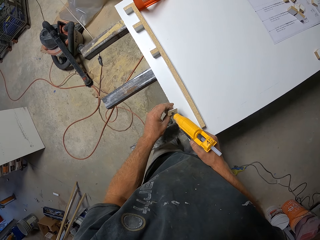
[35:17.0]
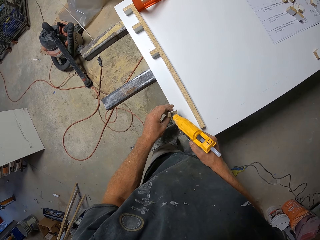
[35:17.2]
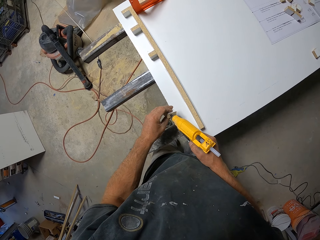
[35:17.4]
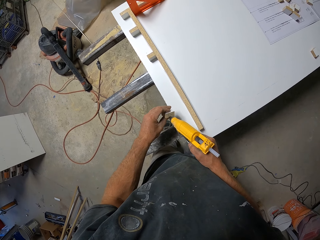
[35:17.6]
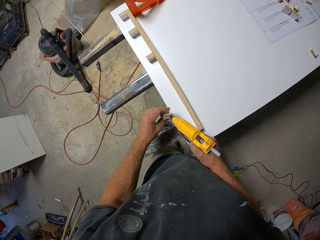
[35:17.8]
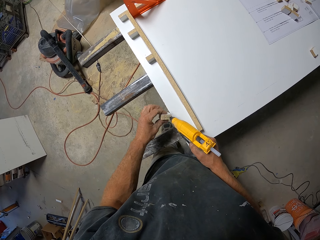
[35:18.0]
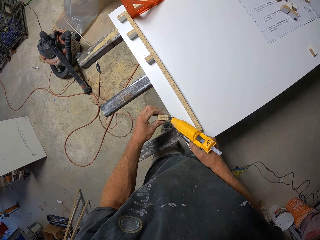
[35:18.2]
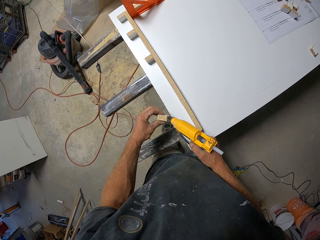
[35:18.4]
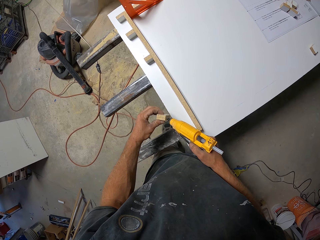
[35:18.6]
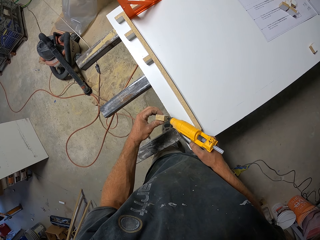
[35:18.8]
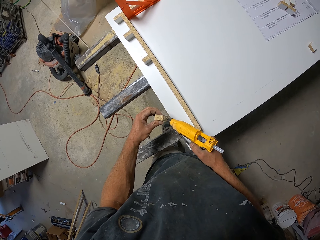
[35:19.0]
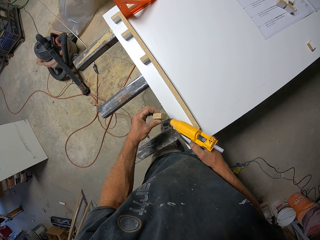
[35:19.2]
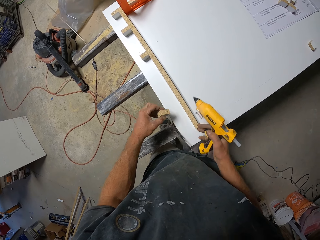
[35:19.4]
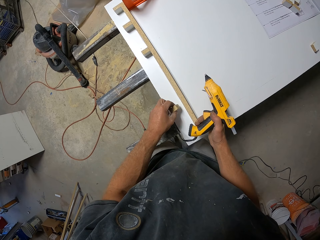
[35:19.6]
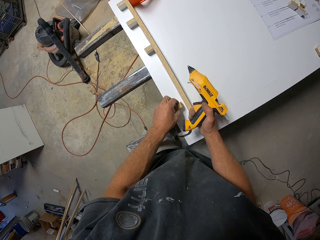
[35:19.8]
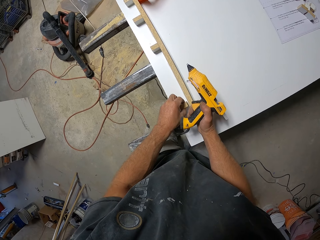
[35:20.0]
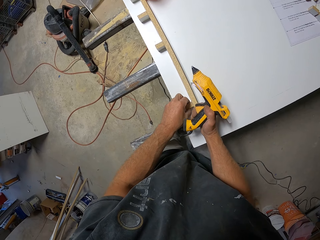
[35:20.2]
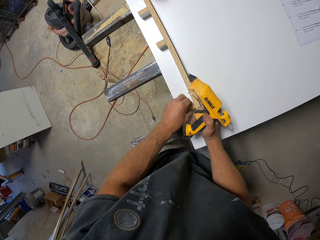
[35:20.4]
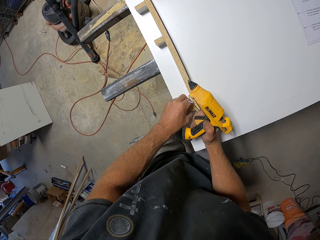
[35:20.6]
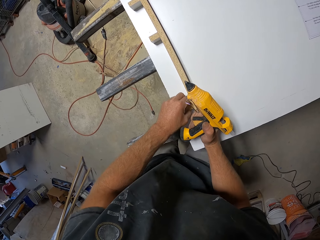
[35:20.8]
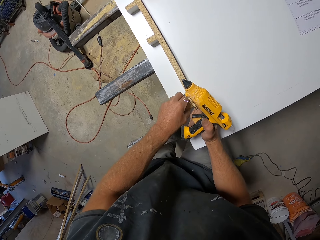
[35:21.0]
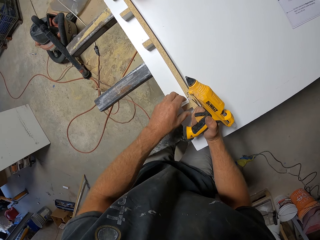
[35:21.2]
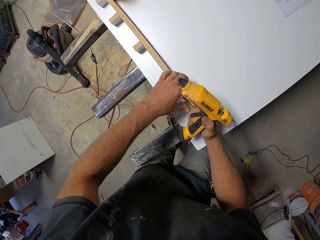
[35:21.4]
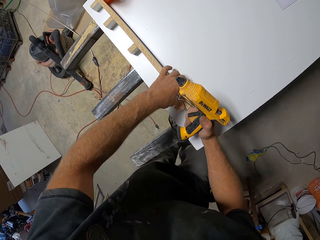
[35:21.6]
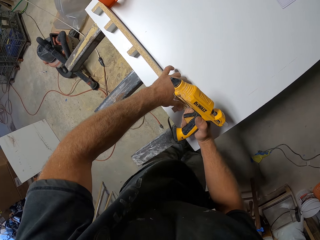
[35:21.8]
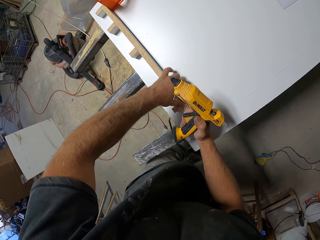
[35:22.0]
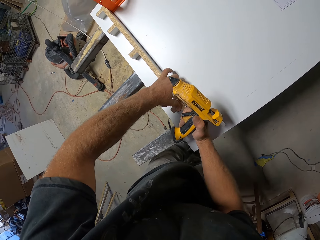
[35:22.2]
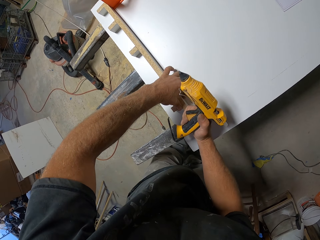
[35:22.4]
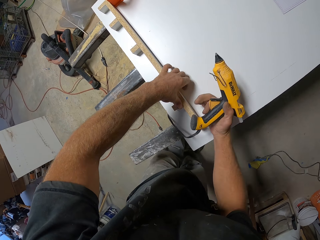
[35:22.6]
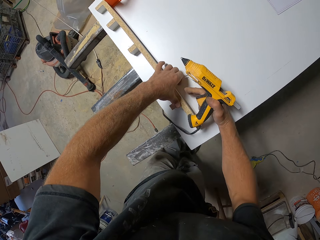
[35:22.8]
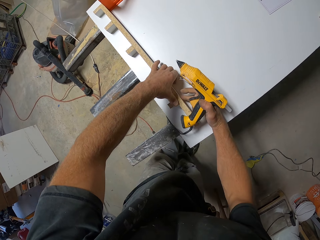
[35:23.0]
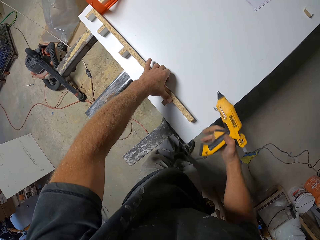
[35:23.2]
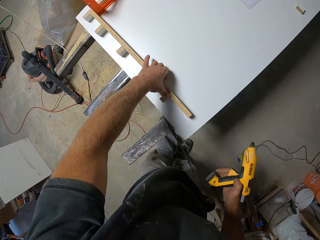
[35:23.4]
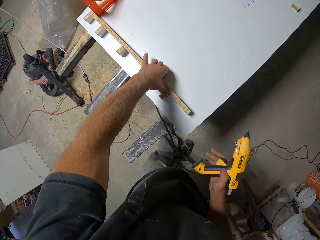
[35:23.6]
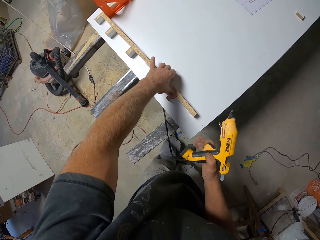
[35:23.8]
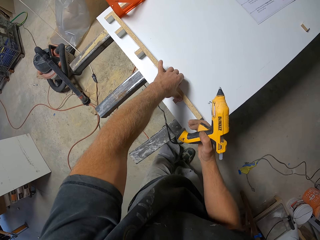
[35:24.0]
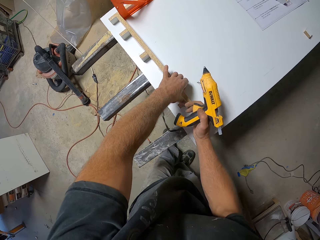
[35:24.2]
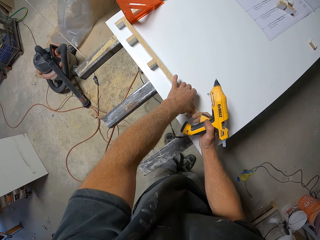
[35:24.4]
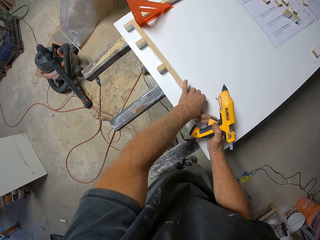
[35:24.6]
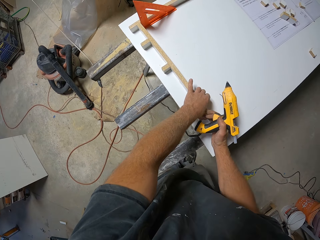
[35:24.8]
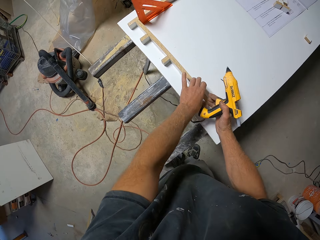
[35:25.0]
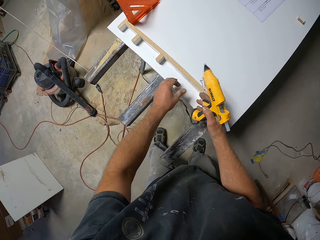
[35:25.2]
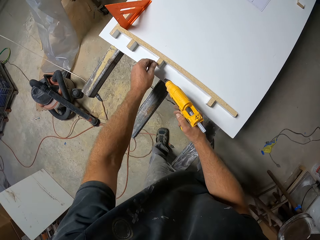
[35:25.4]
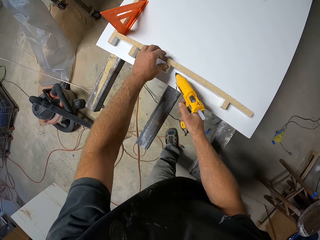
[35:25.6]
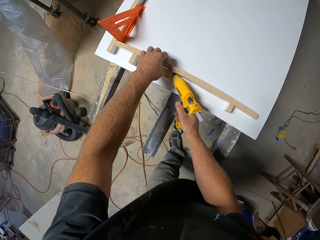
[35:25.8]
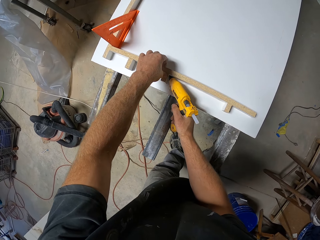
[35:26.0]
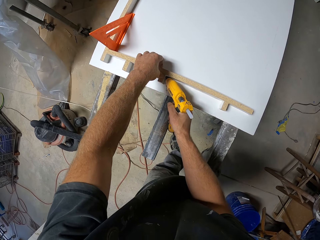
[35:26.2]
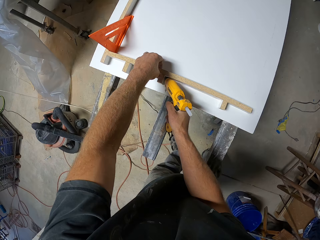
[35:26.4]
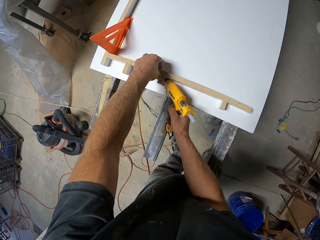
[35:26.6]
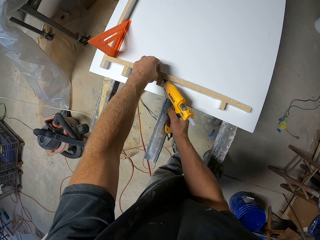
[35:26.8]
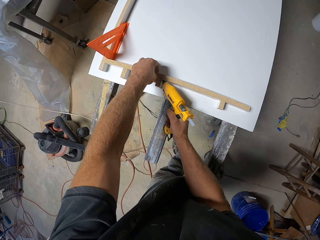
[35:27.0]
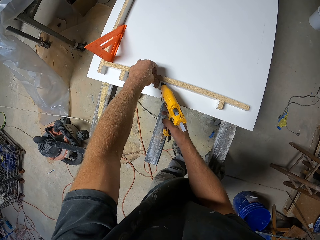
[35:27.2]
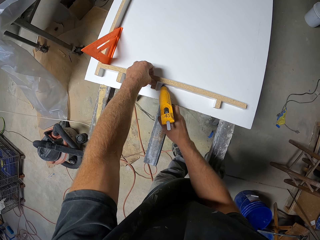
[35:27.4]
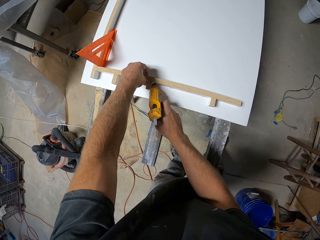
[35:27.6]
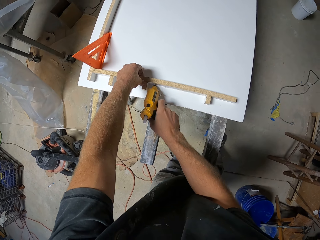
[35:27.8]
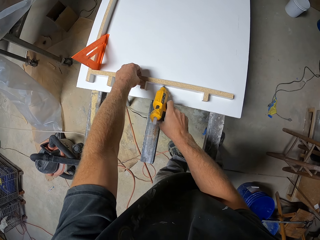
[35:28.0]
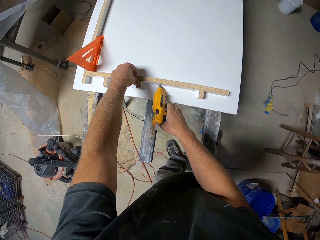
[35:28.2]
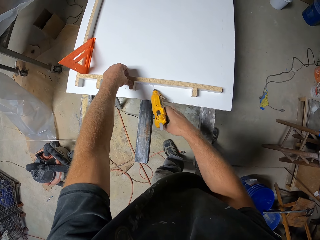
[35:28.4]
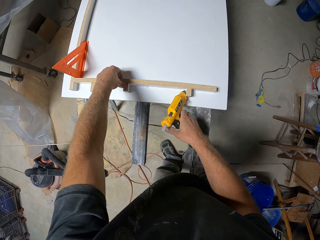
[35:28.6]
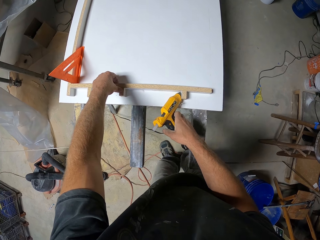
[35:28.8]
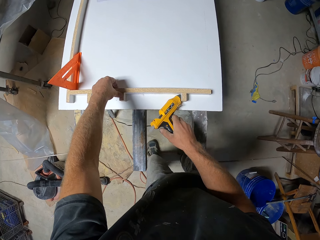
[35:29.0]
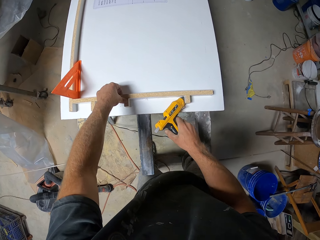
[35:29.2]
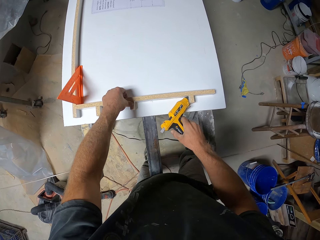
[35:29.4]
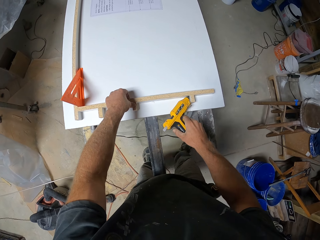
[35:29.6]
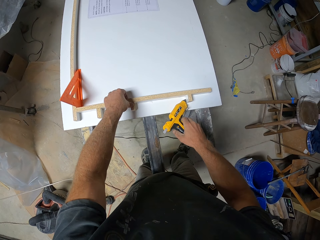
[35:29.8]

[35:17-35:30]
The camera wearer applies glue on the piece of wood with the glue gun. They attach the piece of wood to the wooden frame. They press the piece of wood. They apply glue on the piece of wood with the glue gun.

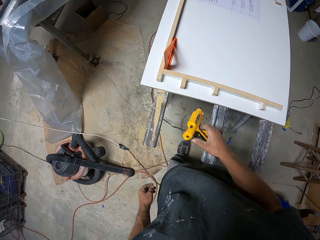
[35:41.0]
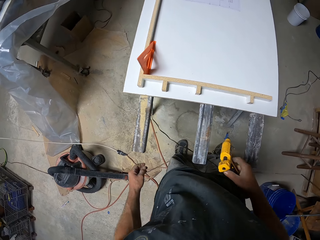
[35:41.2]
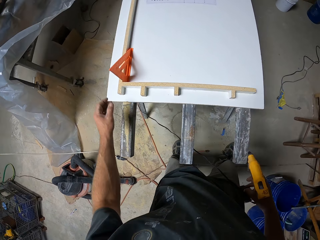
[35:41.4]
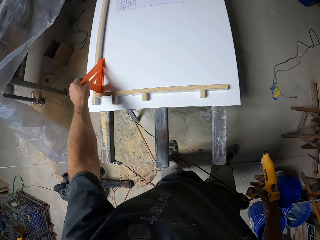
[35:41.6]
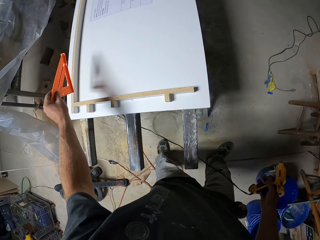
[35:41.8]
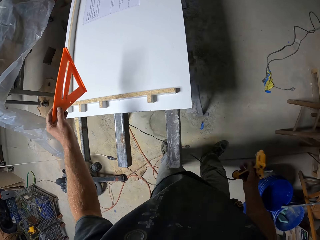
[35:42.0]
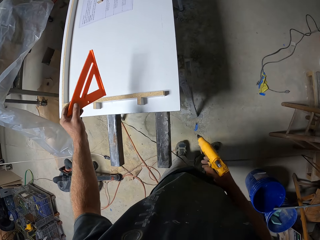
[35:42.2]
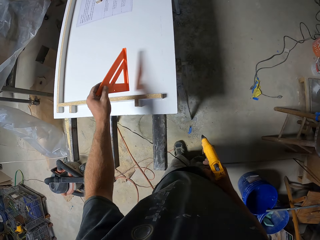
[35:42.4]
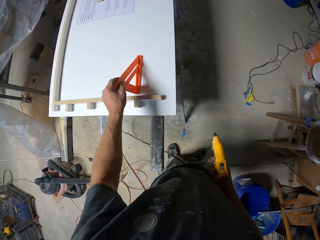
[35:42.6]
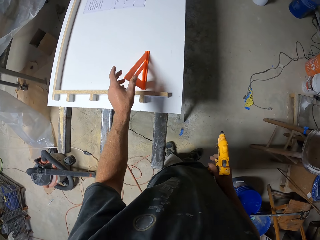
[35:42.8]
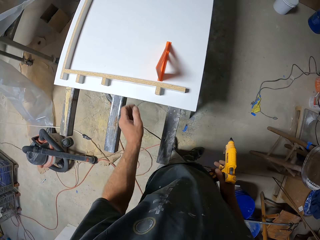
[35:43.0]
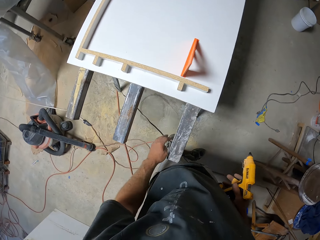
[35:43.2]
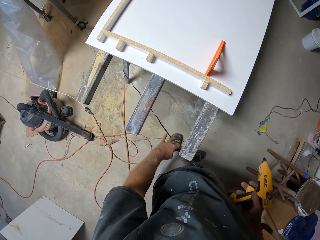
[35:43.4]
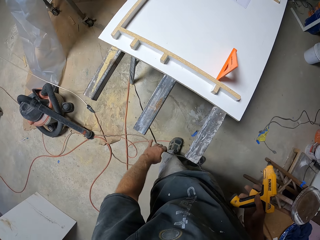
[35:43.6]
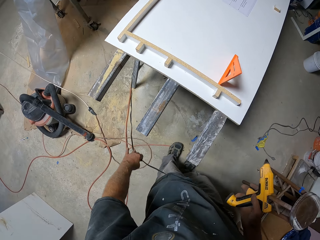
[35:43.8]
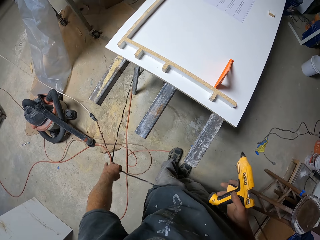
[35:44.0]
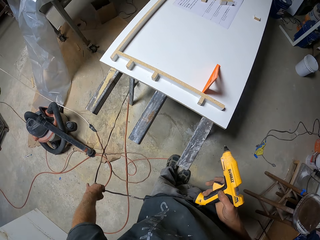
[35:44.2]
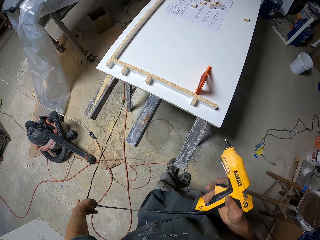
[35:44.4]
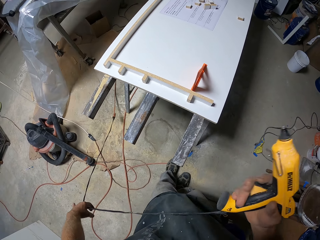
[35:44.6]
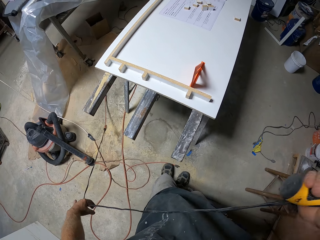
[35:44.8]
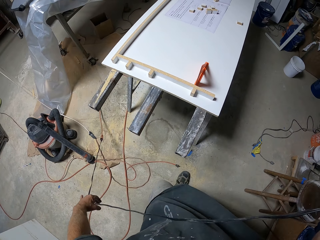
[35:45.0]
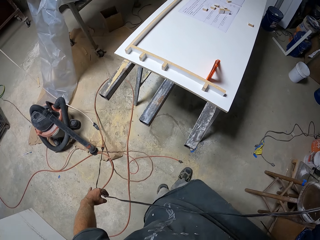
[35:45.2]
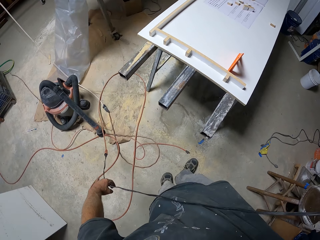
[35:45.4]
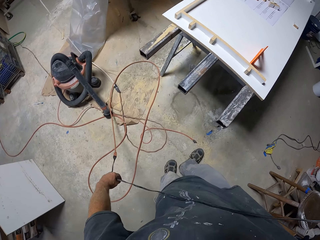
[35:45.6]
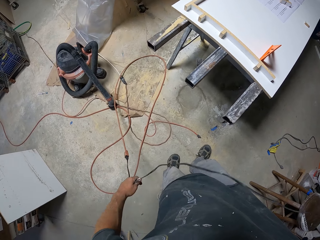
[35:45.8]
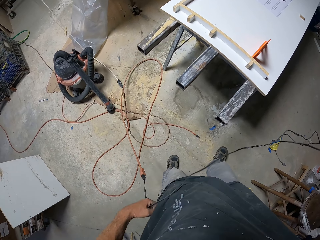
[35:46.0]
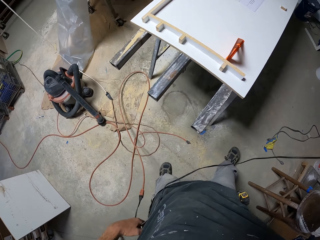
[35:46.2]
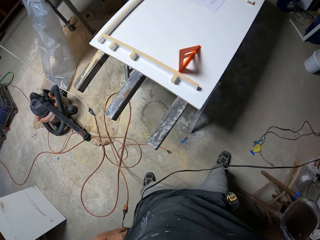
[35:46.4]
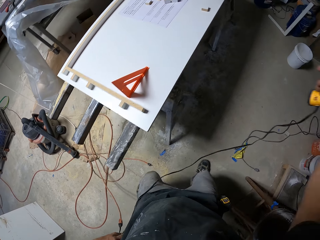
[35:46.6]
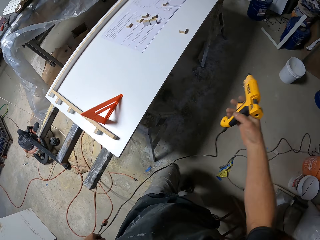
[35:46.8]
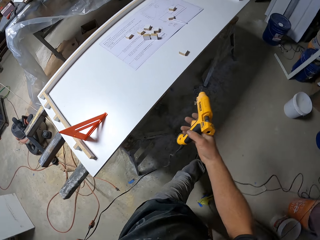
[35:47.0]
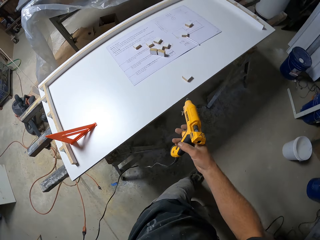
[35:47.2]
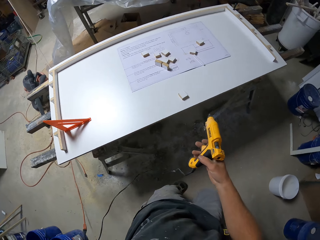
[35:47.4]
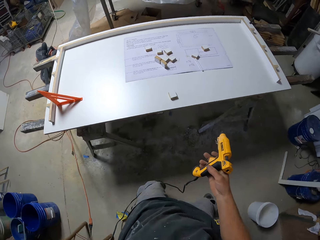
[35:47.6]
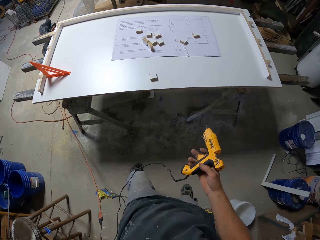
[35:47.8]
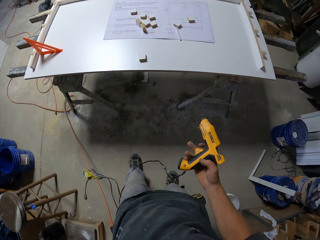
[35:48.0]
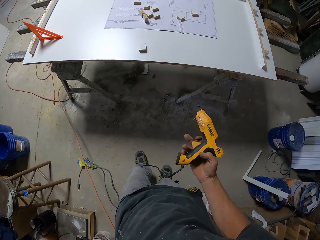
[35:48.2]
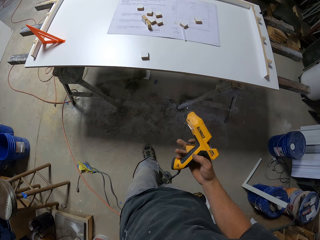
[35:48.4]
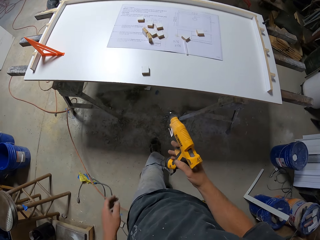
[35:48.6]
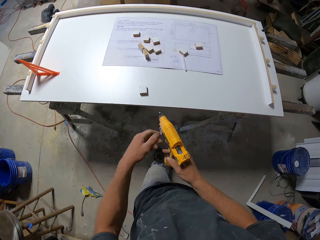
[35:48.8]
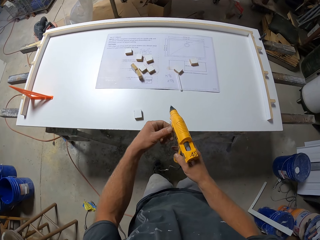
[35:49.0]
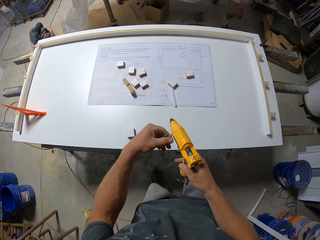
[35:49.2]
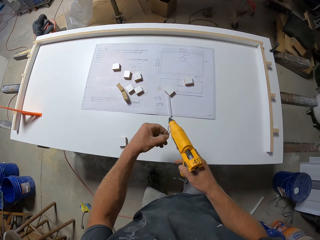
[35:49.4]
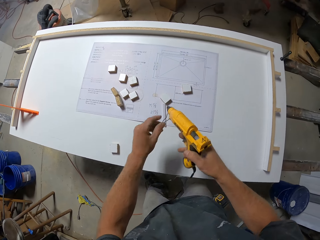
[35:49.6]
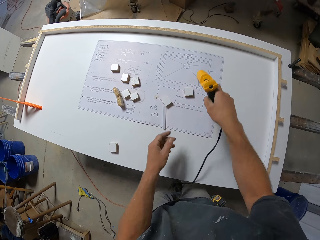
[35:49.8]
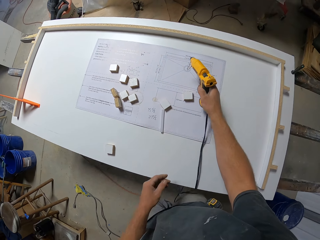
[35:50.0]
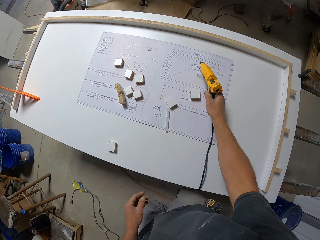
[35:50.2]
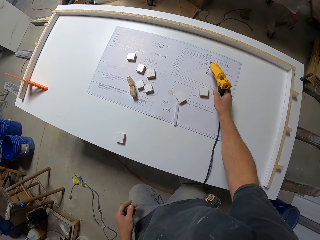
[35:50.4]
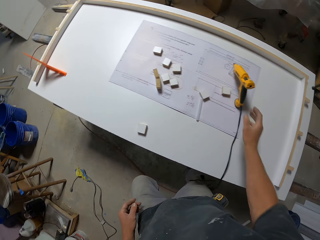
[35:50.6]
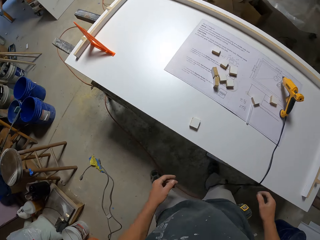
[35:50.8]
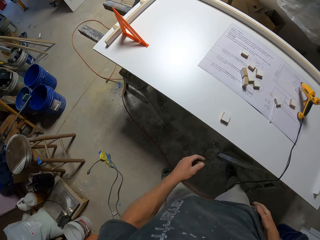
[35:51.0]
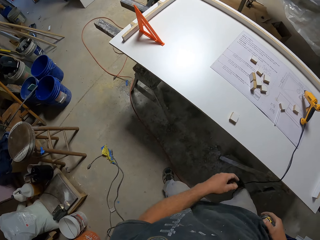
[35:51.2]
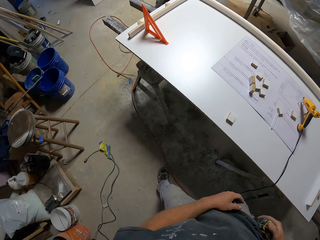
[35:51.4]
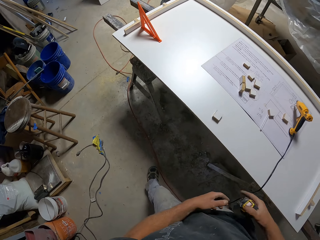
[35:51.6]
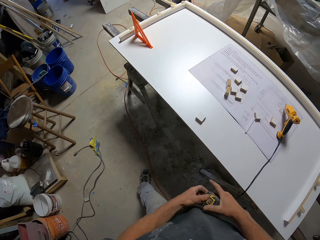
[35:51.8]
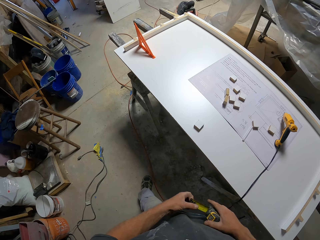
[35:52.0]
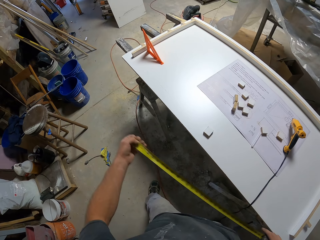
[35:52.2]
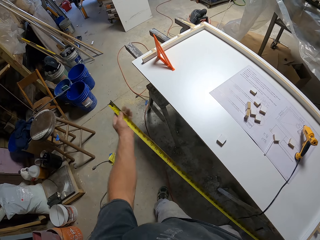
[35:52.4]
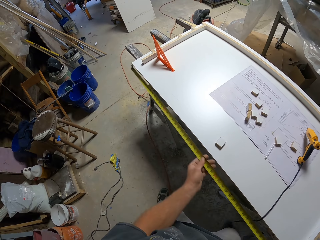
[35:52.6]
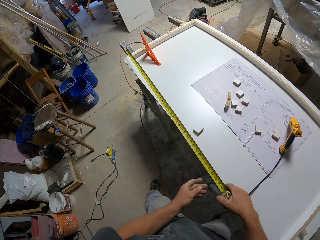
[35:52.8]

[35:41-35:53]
The camera wearer picks up the triangle ruler. He puts the triangle ruler on the work bench beside the wooden frame. He pulls the cable of the hot glue gun. He picks up the glue gun cable. He walks across the workshop. He puts the glue gun on the work bench. He takes the tape measure from his pocket. He pulls the metric tape measure.
